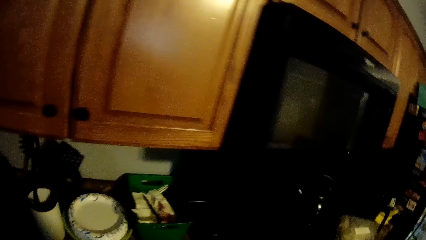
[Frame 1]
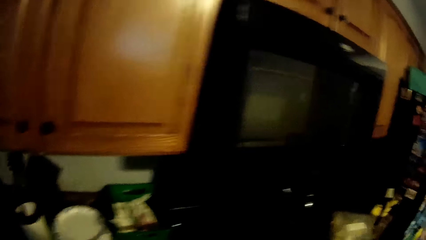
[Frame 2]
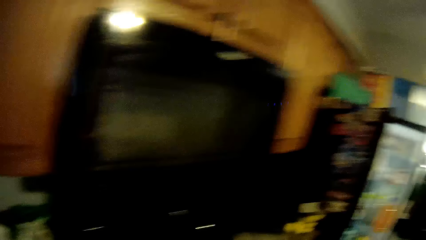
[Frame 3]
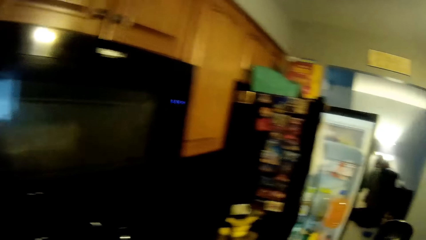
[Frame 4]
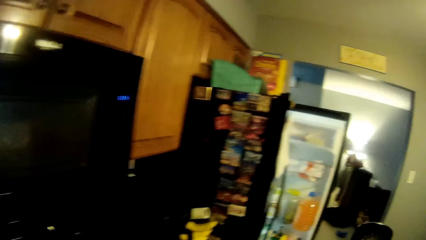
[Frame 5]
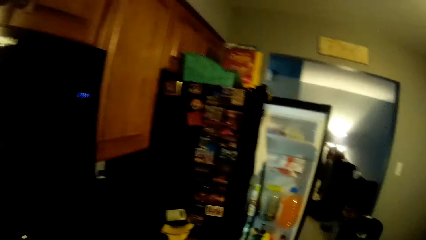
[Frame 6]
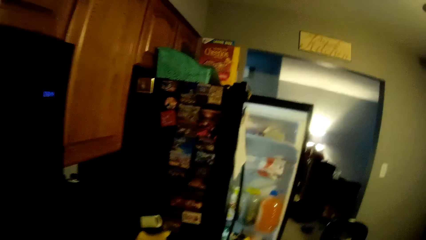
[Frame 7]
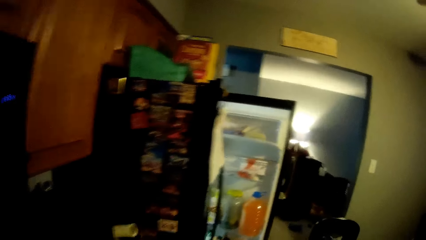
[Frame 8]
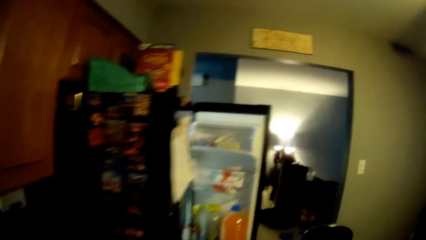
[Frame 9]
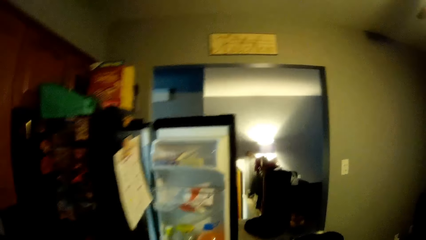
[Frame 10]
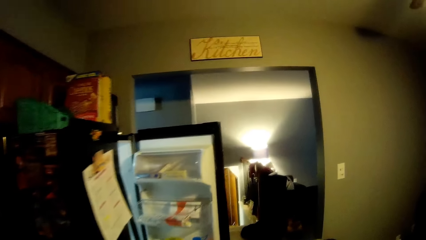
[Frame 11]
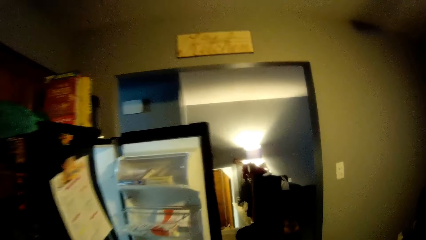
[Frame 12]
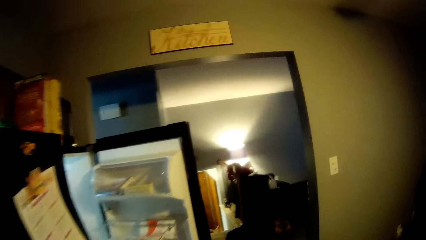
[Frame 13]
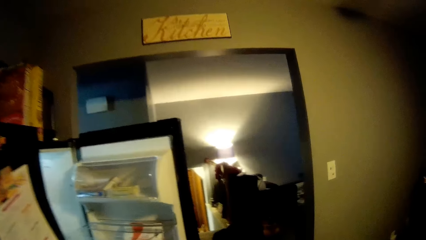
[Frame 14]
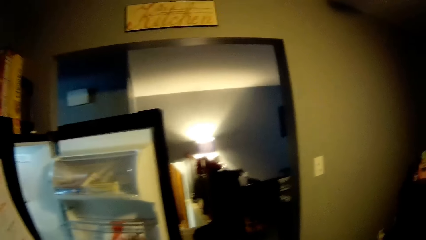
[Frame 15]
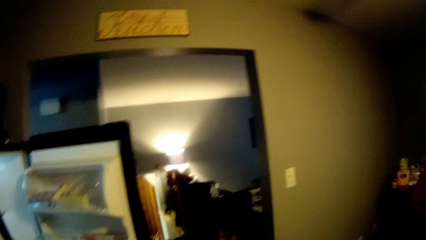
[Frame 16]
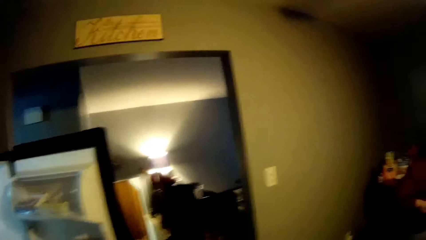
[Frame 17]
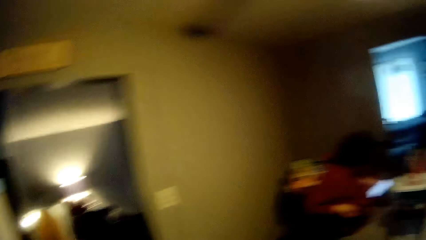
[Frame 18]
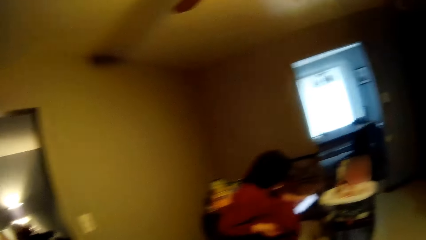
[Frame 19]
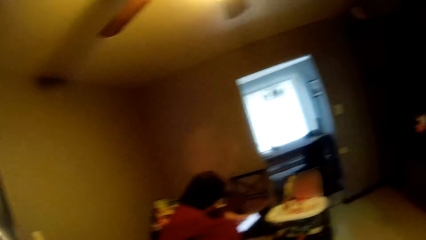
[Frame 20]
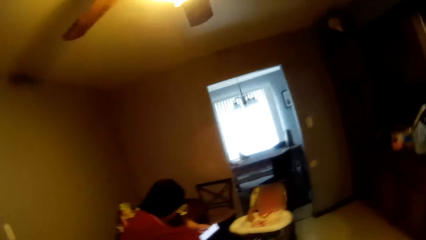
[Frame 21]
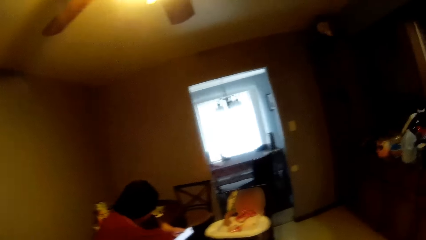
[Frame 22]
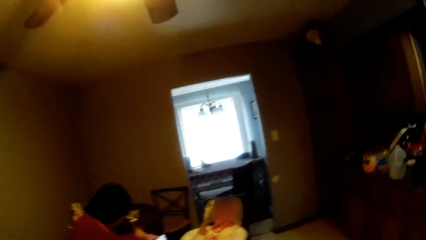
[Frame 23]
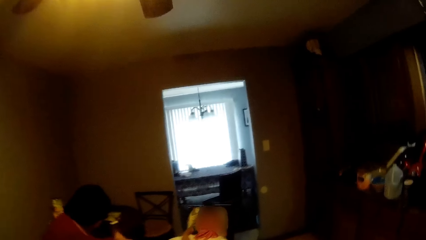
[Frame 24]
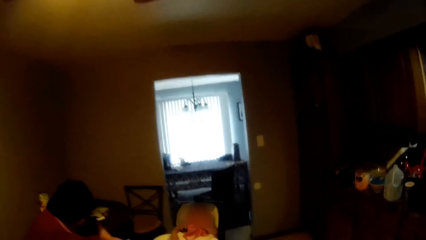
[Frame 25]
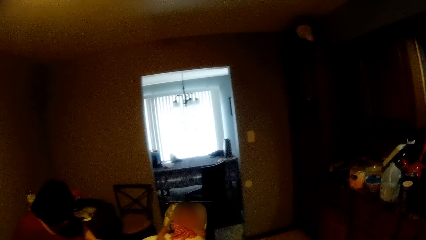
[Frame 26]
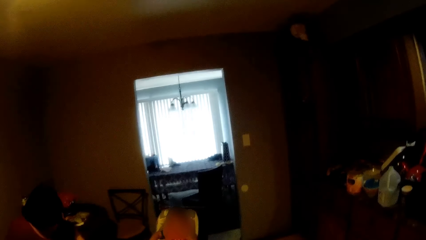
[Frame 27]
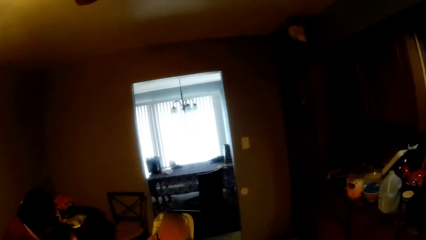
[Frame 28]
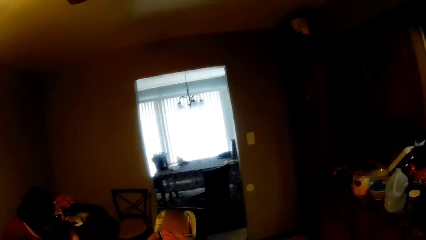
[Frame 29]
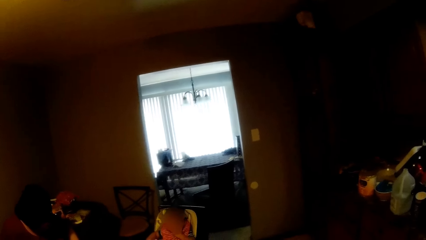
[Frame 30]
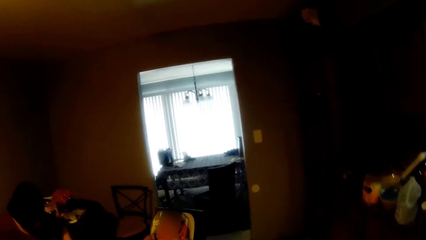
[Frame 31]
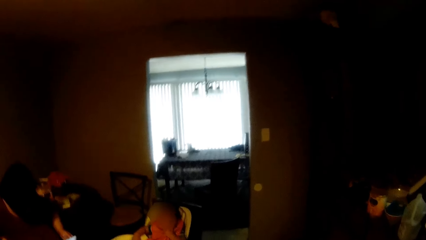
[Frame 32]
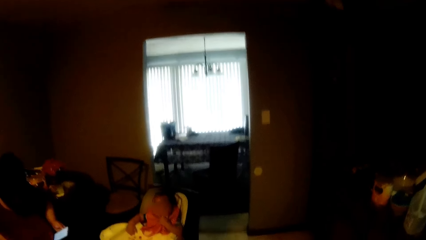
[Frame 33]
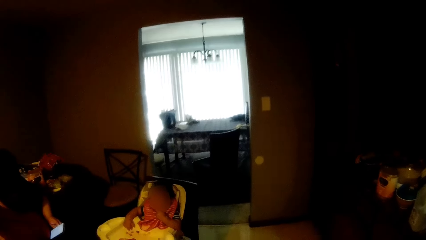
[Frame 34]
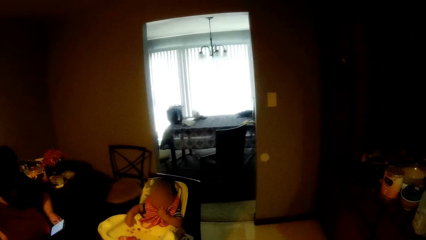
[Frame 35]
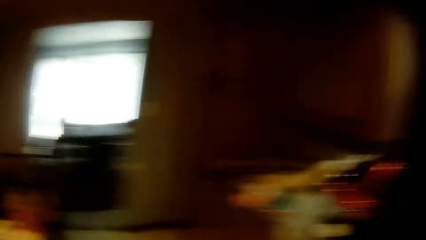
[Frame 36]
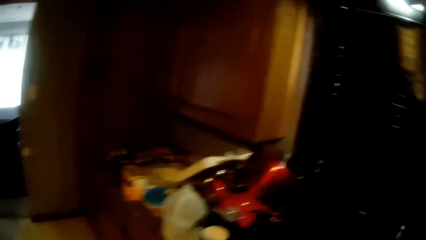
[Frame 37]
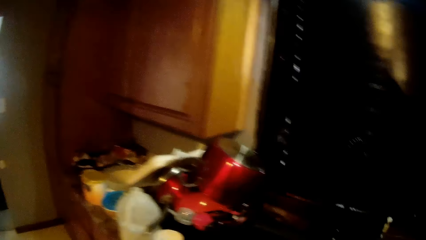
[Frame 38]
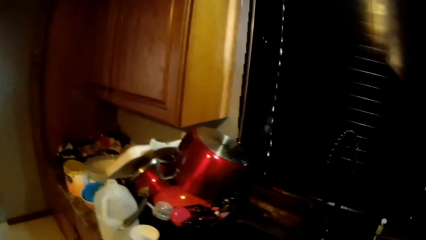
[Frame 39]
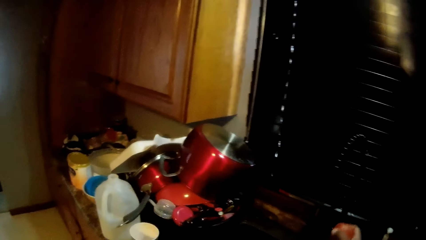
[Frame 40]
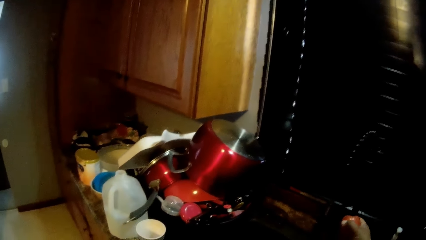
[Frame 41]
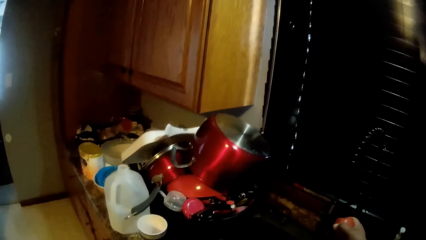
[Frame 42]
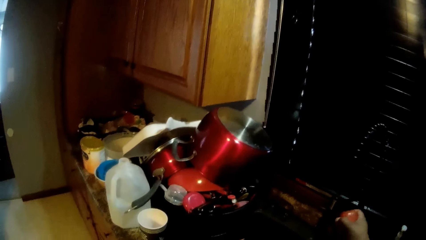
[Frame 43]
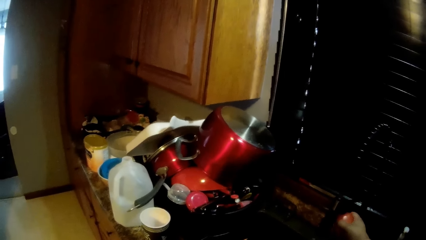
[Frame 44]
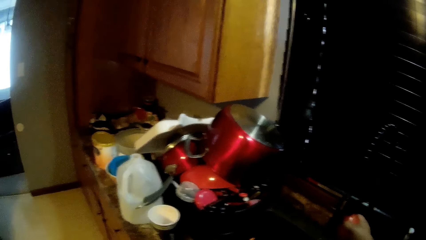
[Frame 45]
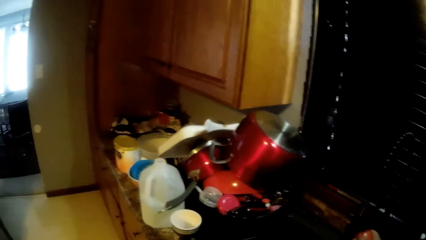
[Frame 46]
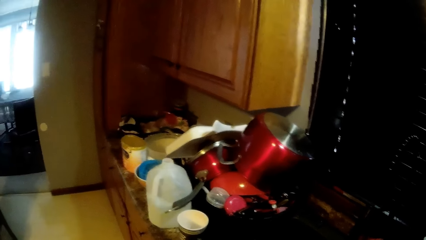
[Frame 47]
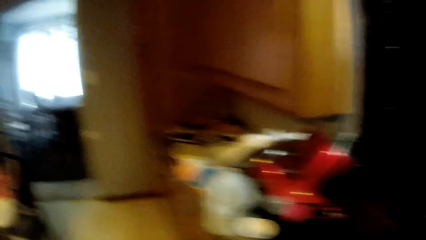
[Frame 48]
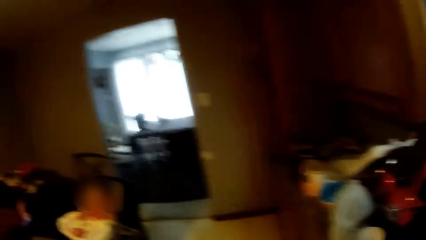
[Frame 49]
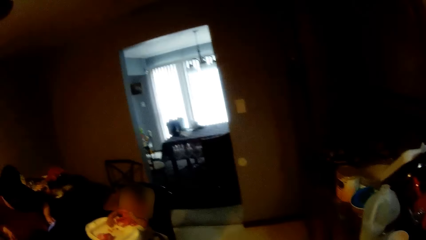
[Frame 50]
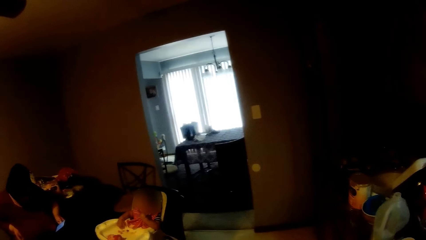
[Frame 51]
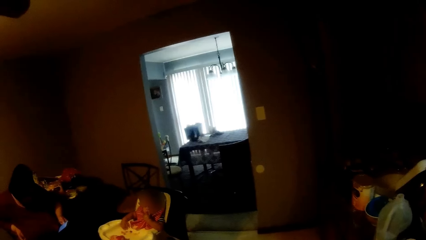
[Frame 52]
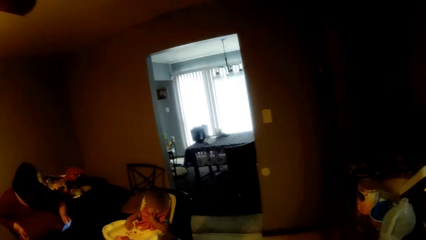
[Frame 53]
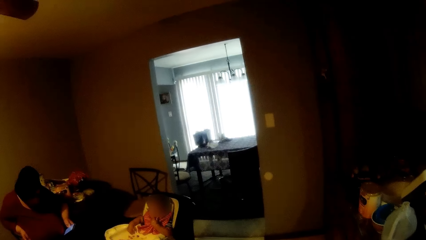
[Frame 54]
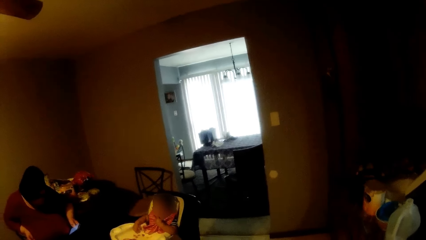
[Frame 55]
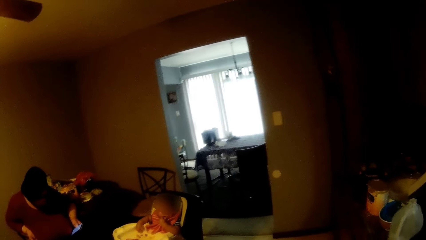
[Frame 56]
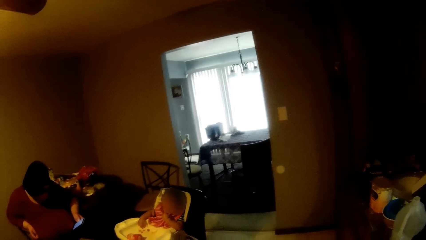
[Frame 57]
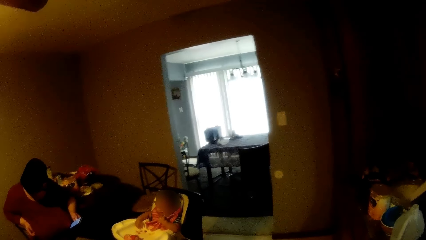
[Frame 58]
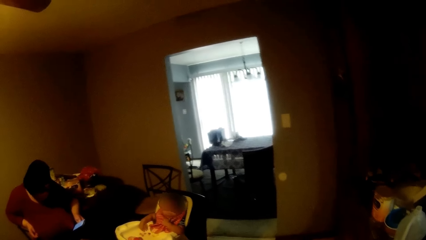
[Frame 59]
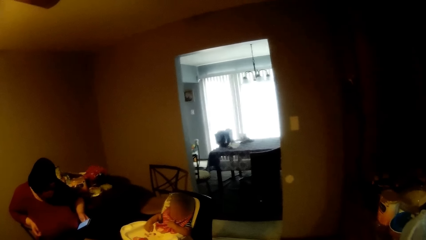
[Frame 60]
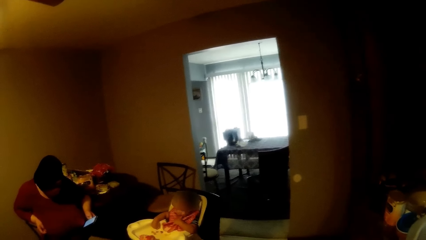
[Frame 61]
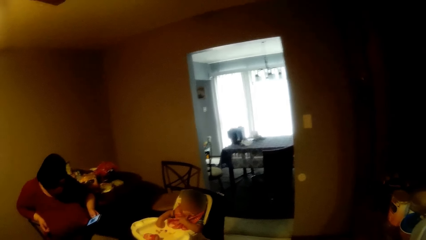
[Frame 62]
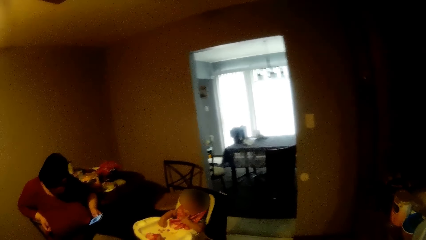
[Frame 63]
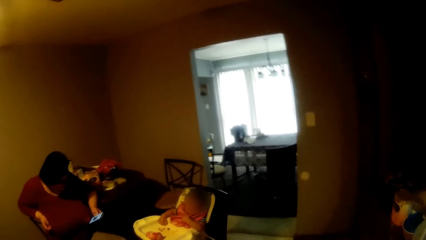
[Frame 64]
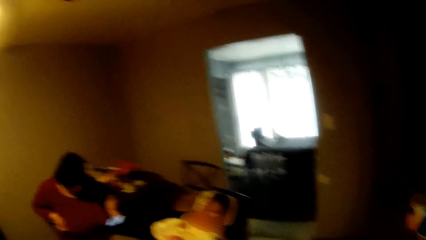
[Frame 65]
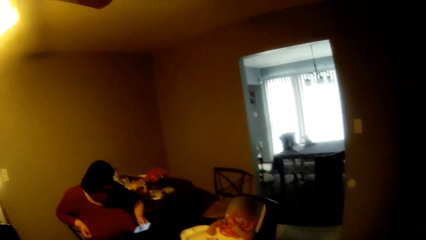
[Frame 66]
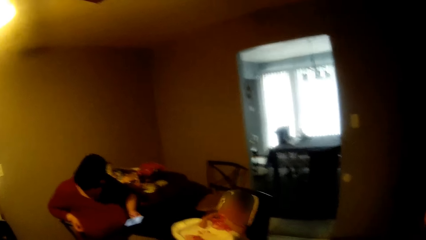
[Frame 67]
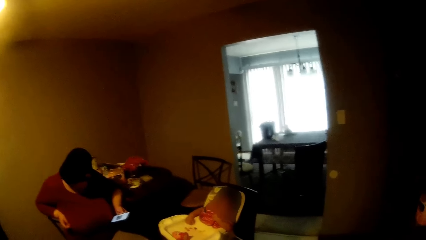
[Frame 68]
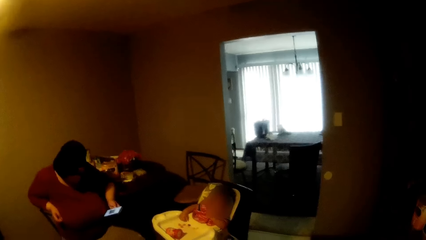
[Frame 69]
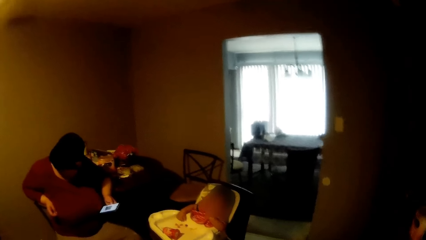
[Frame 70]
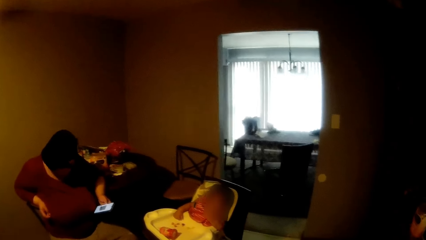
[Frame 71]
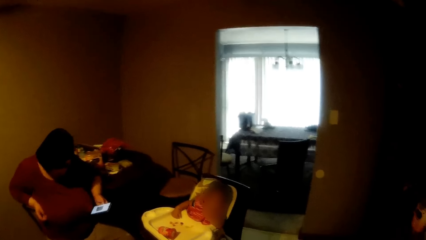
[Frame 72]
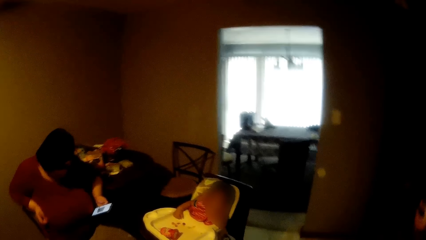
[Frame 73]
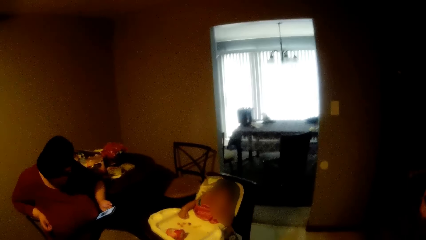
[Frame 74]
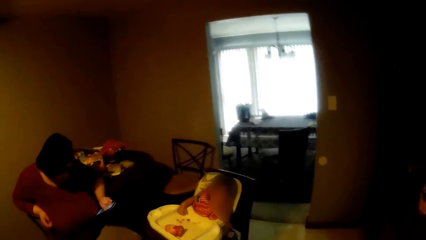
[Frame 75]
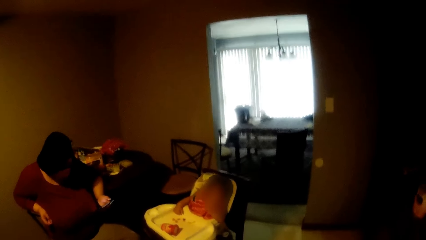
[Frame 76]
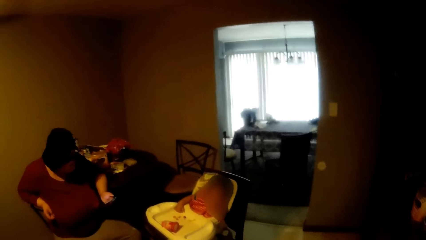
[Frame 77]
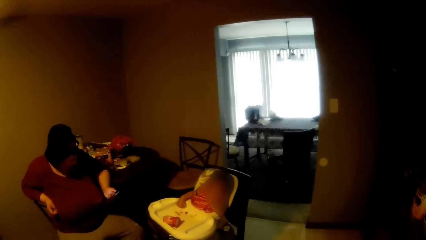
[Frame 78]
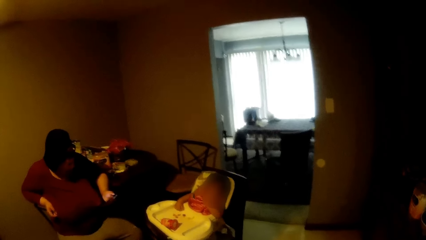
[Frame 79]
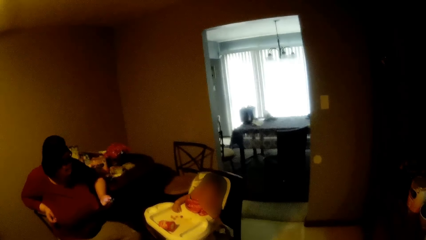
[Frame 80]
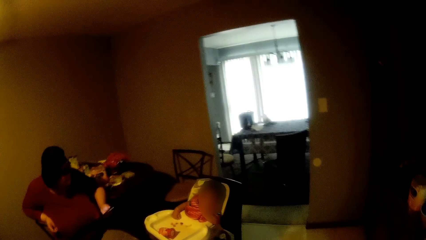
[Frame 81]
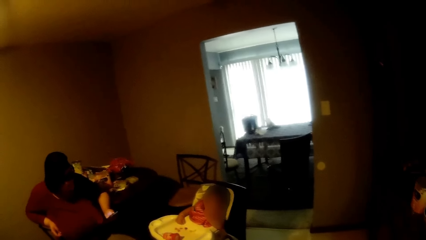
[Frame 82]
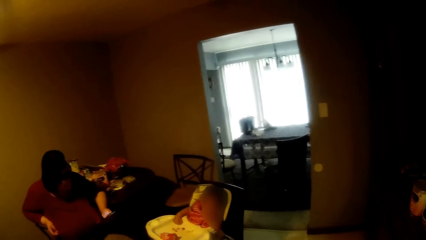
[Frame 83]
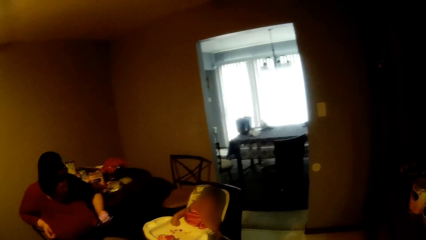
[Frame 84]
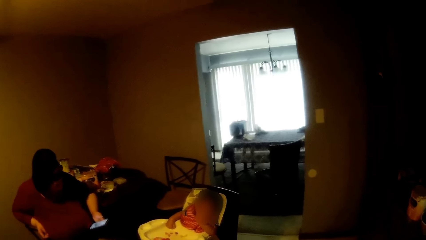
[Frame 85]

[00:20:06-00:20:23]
The camera wearer walks. The woman operates the phone with her left hand. The camera wearer sings at a baby. He opens a tap with his right hand. The woman operates the phone with her left hand.
